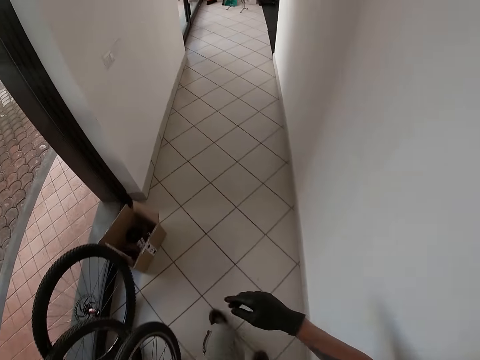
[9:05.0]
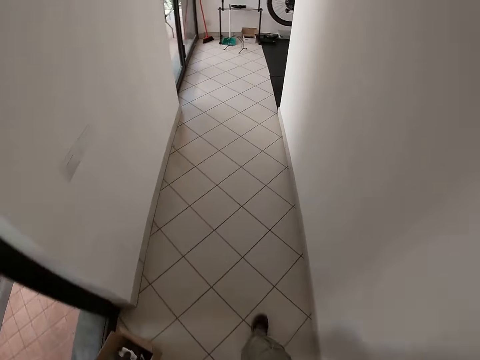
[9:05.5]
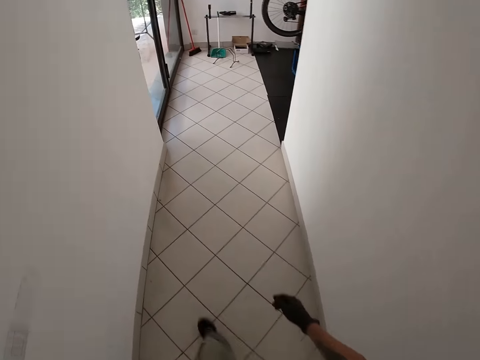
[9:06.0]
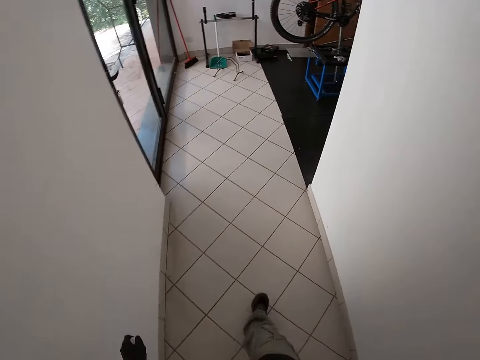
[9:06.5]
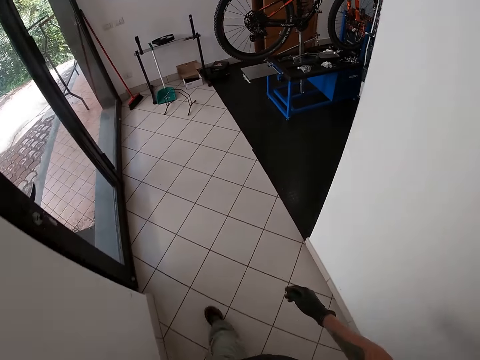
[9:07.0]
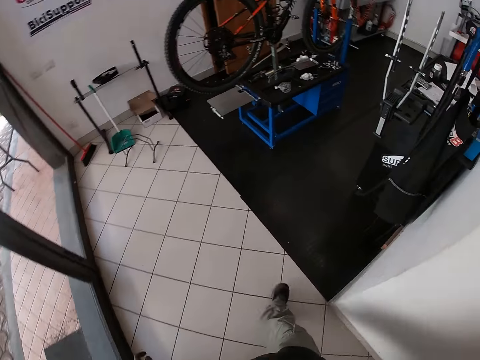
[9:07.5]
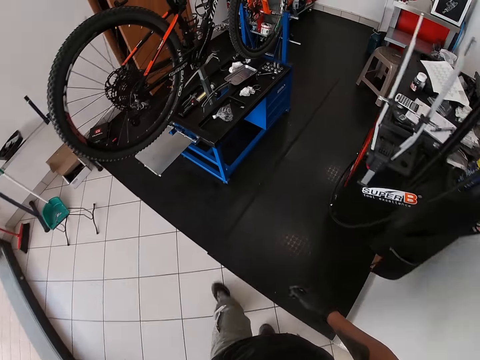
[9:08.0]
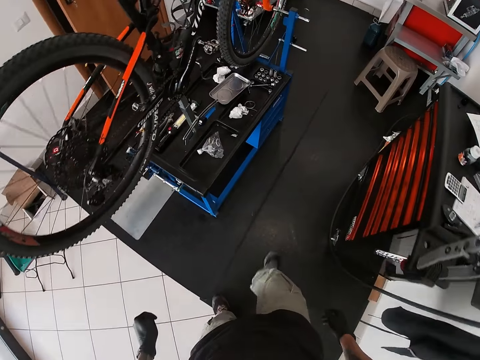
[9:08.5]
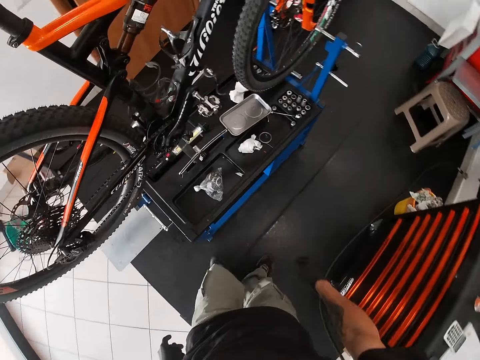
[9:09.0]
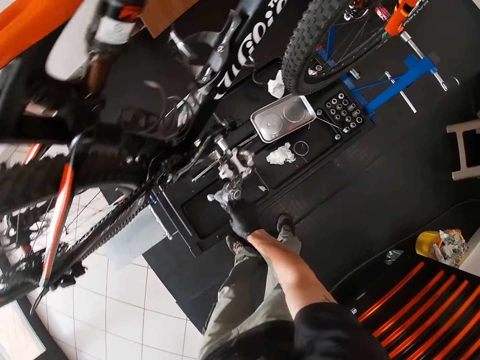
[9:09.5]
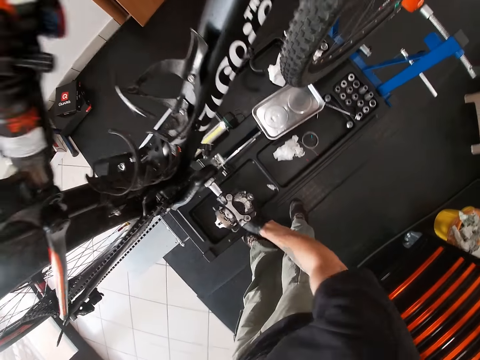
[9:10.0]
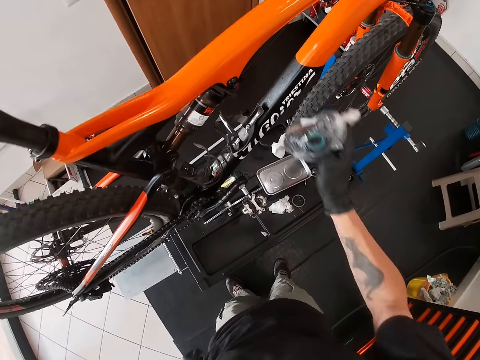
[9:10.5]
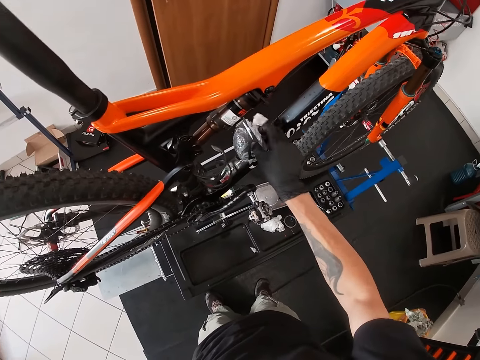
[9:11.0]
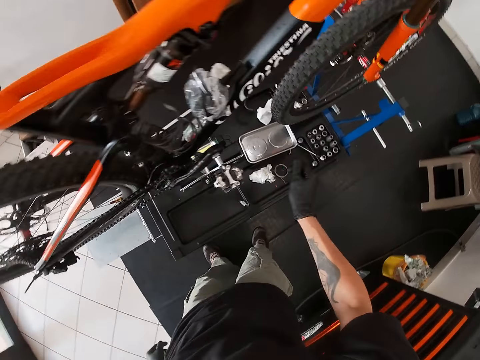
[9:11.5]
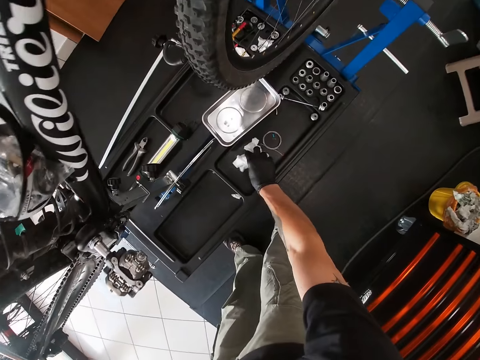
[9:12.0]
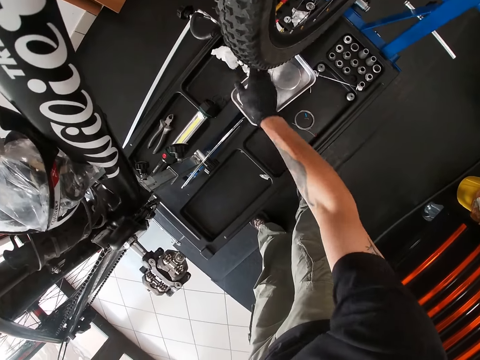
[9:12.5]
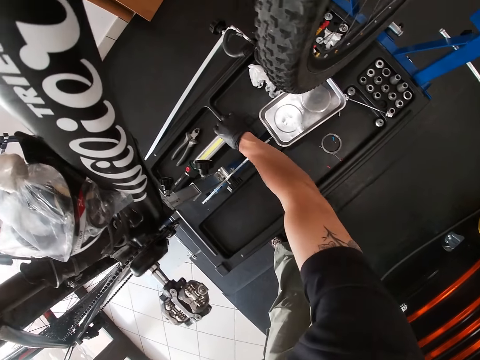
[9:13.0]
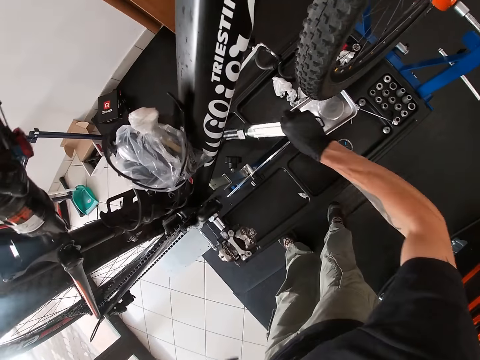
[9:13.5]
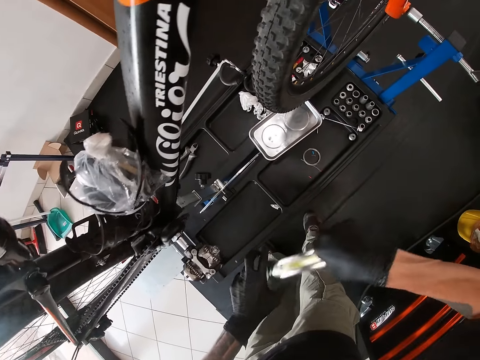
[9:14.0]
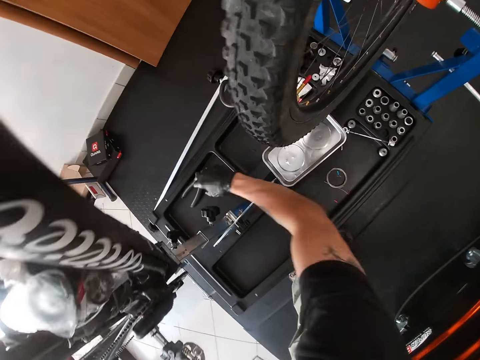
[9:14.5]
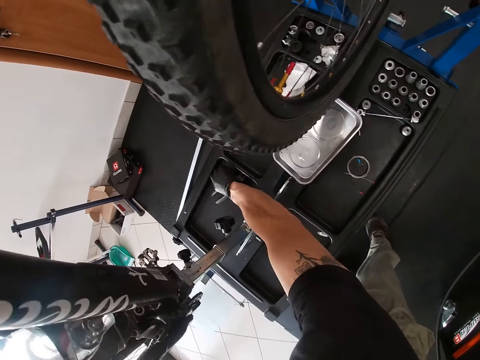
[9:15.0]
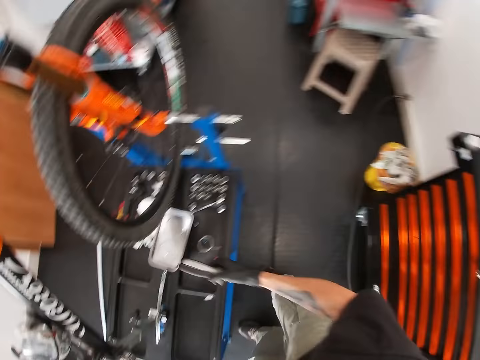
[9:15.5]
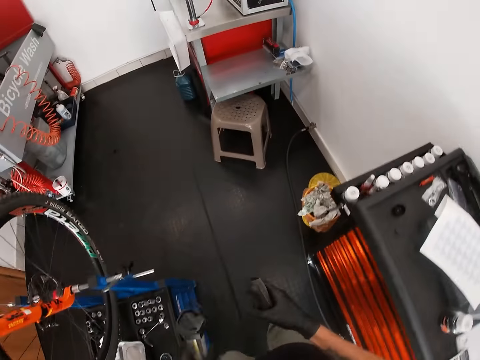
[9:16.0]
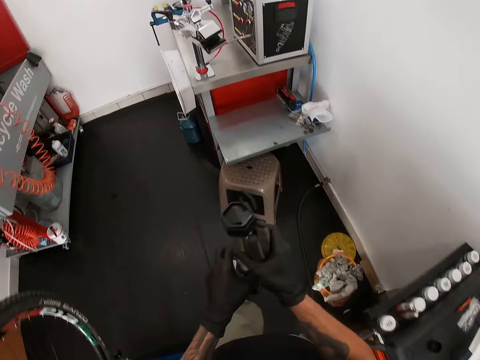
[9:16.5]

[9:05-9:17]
The camera wearer picks up a plastic bag from the tool set box with his right hand. He puts the plastic bag in the bicycle bottle cage with his right hand. He moves paper. He picks up a pump on the tool set box with his right hand. He passes the pump from his right hand to his left hand. He picks up a plier from the tool set box with his right hand. He passes the lamp from his left hand to his right hand on his way to stand in the workshop.

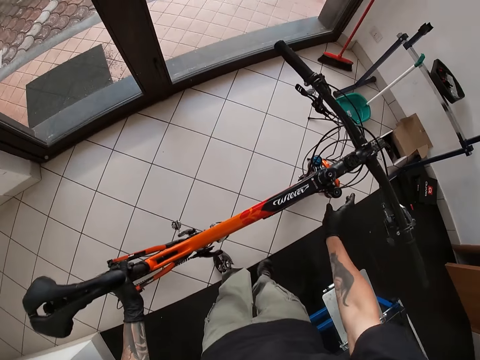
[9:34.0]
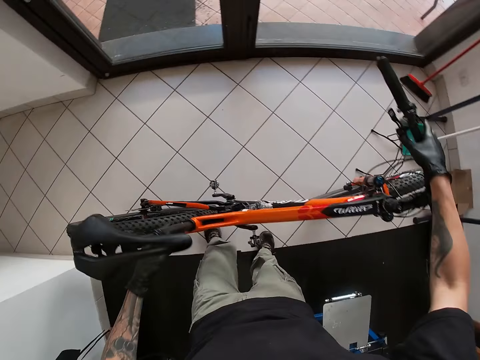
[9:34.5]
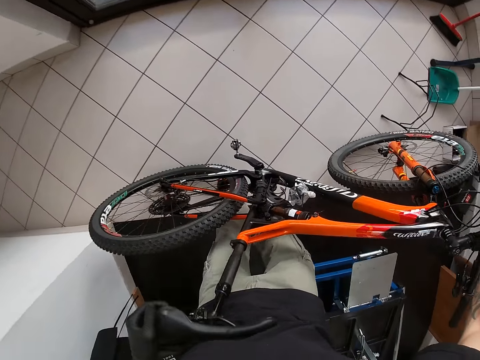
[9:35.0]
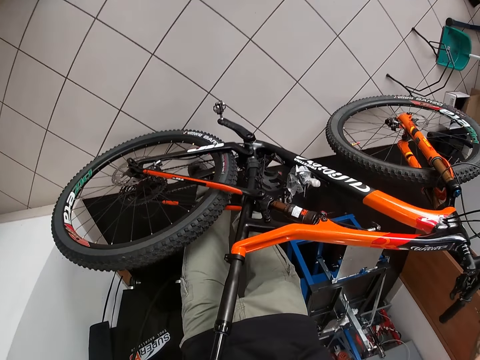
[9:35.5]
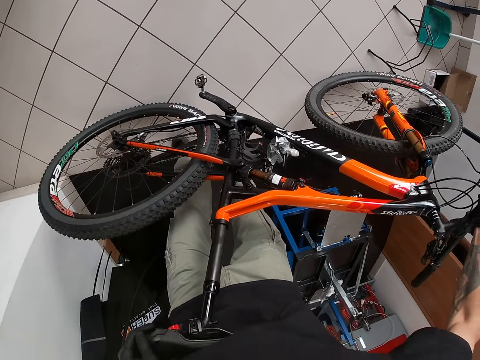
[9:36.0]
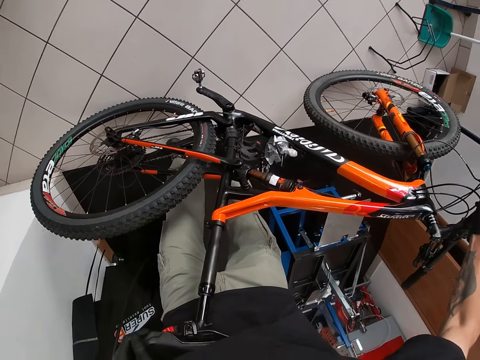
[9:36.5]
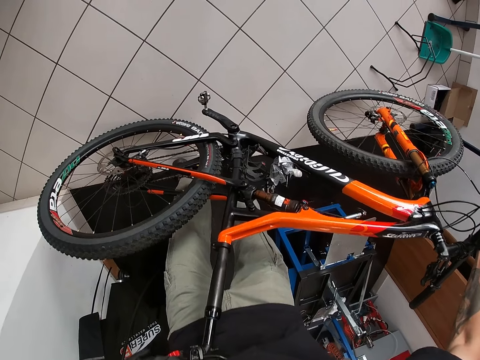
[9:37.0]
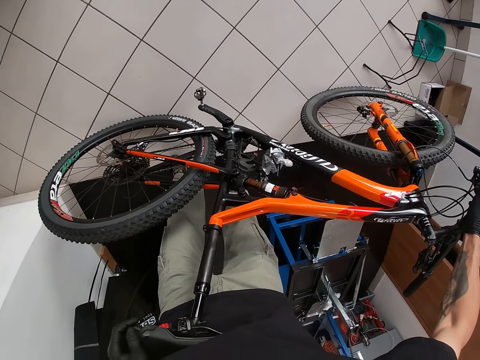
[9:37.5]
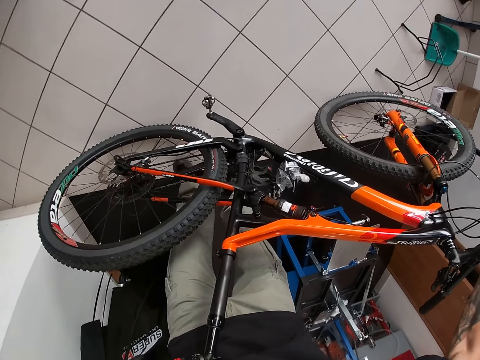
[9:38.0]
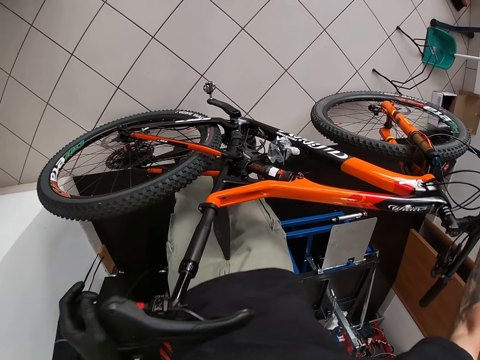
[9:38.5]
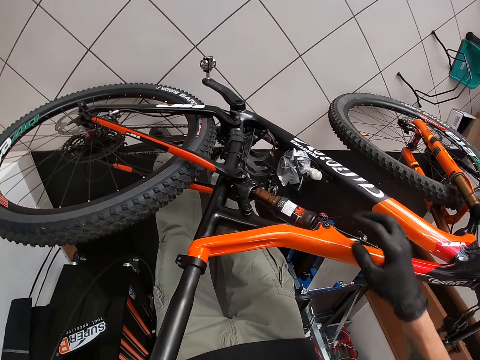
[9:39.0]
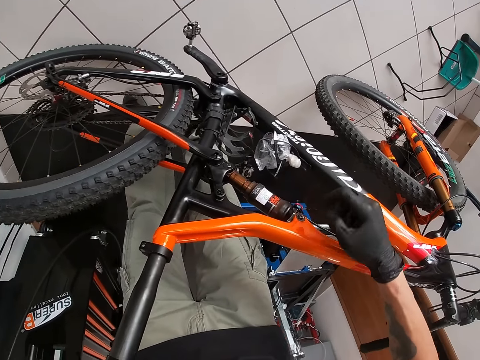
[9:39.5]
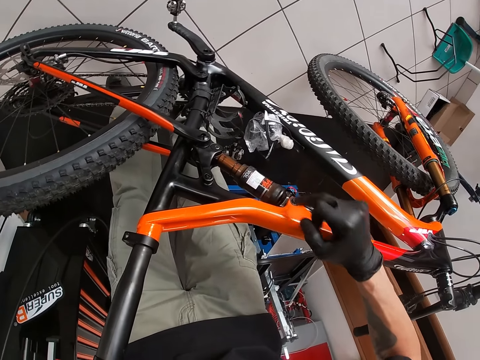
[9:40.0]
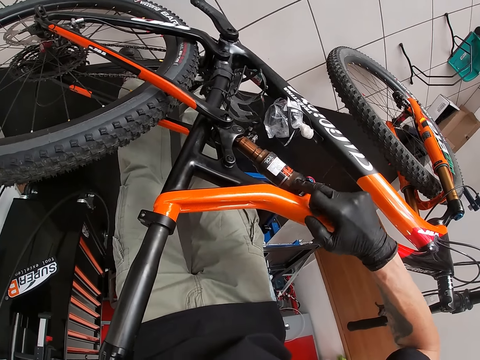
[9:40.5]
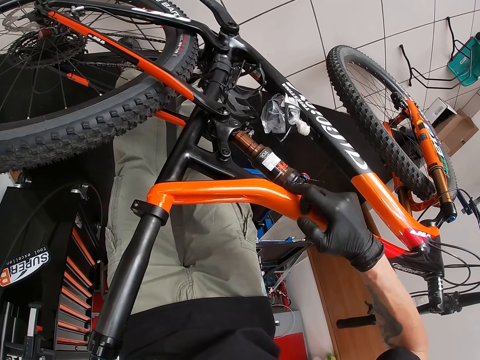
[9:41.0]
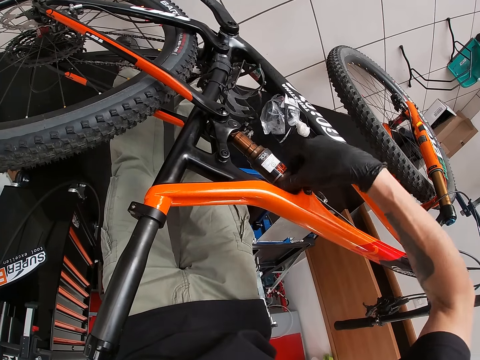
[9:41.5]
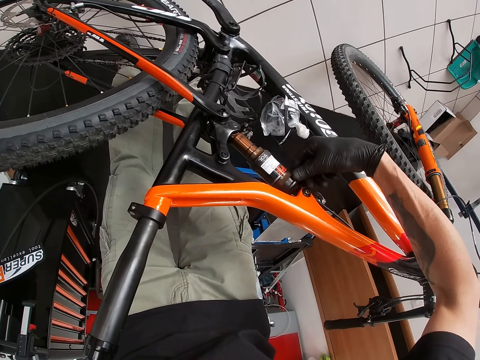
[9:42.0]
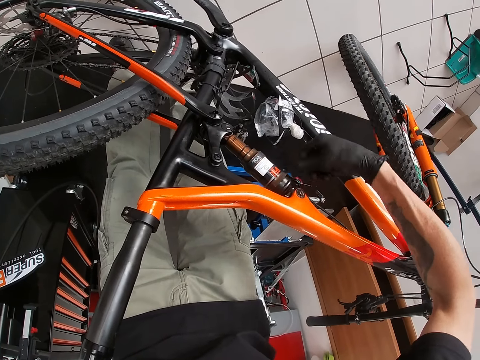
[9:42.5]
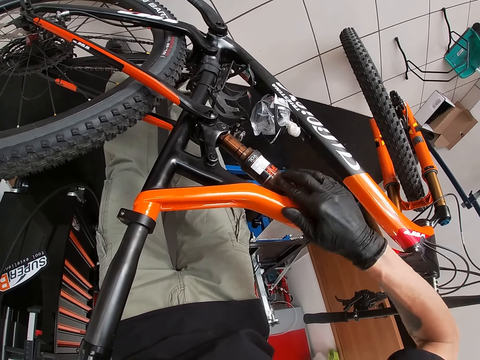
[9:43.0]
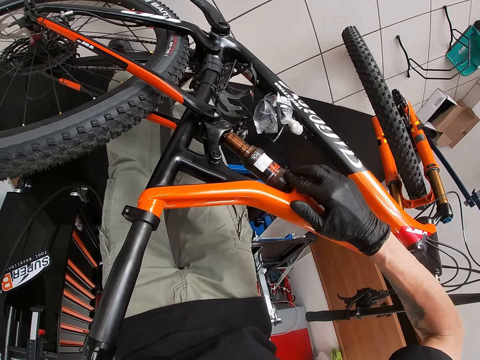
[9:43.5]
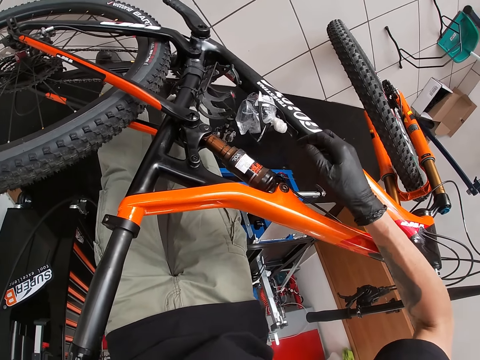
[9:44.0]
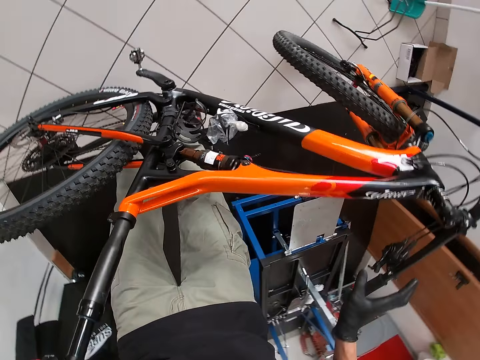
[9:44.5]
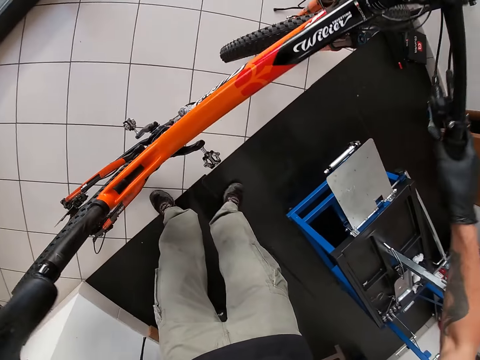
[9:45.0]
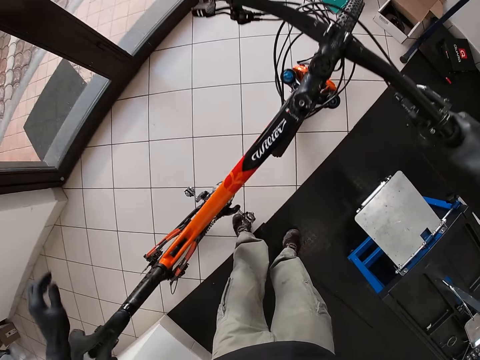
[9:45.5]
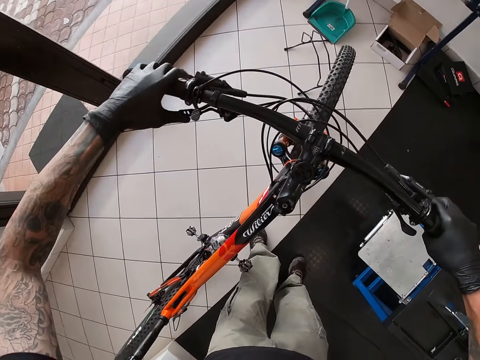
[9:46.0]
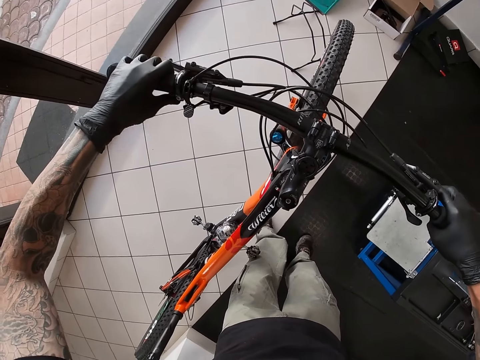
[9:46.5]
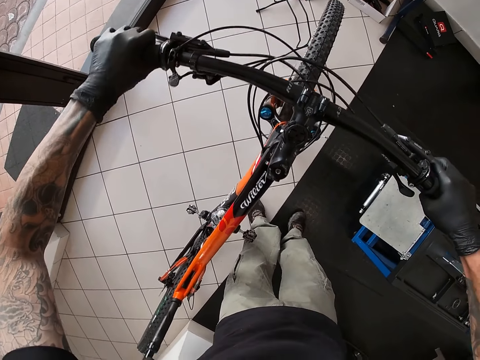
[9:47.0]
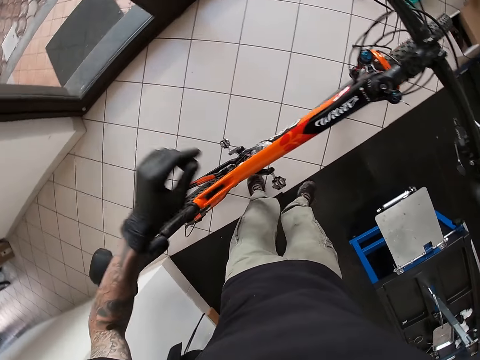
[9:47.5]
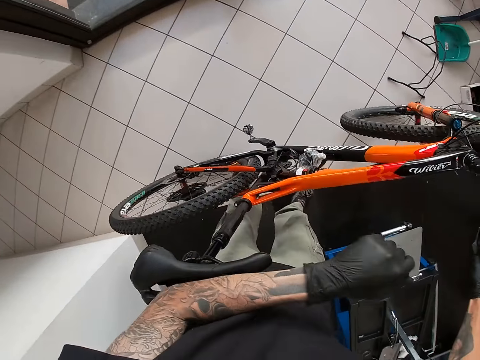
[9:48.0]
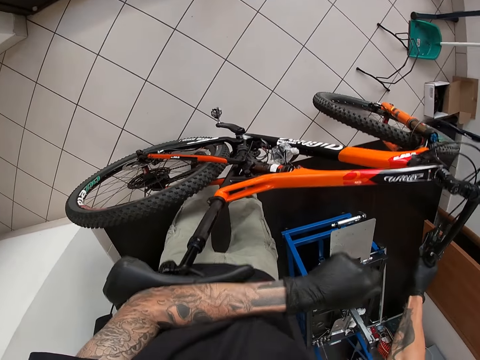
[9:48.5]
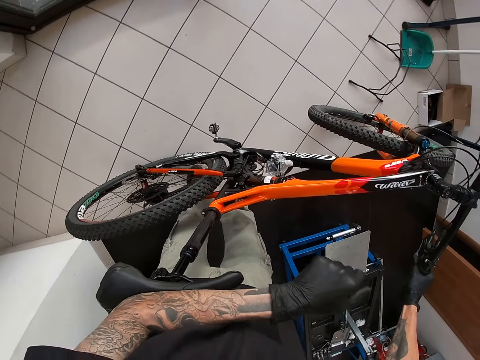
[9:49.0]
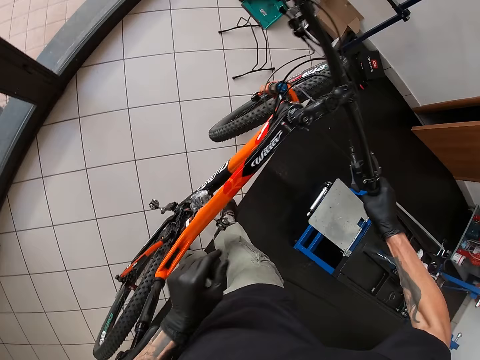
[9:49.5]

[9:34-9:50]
The camera wearer holds the left handlebar with his right hand. He holds the seat with his left hand. He compresses the bike on the floor. He wipes a fox suspension float with his right hand. He holds the right handlebar with his right hand. He straightens the bike steering. He holds the left handlebar with his left hand. He pushes the seat with his left hand.
